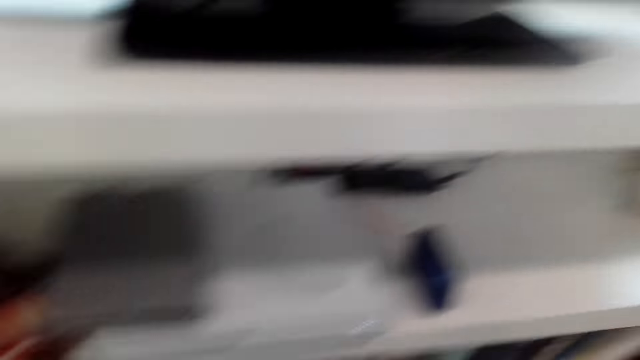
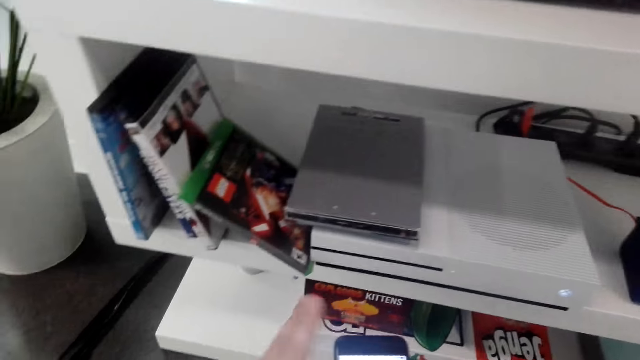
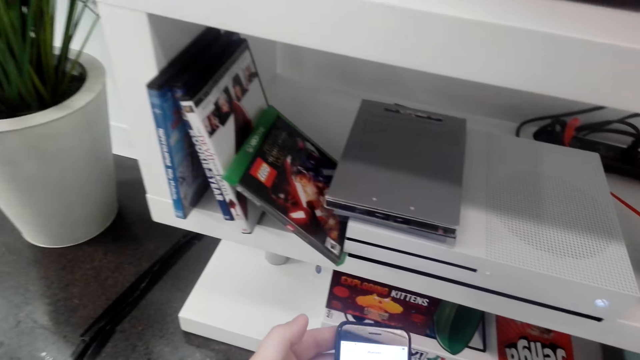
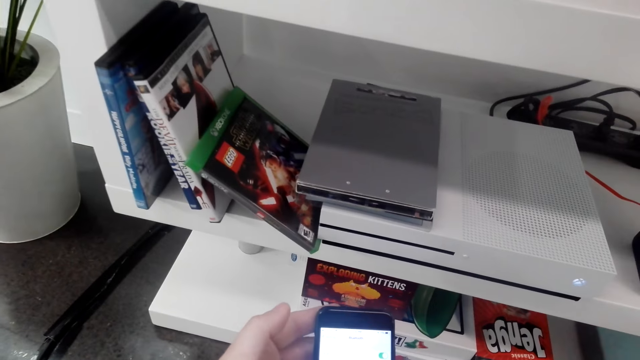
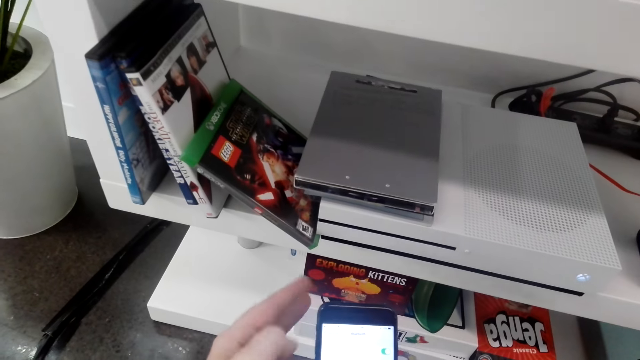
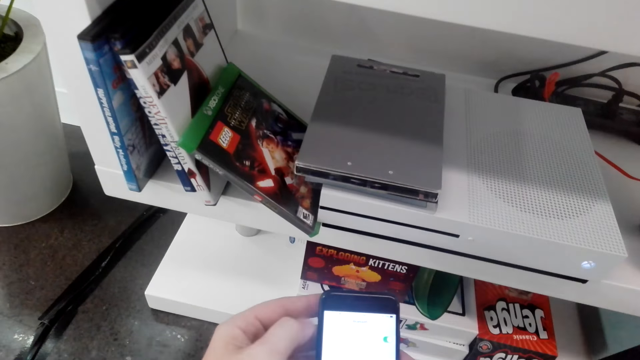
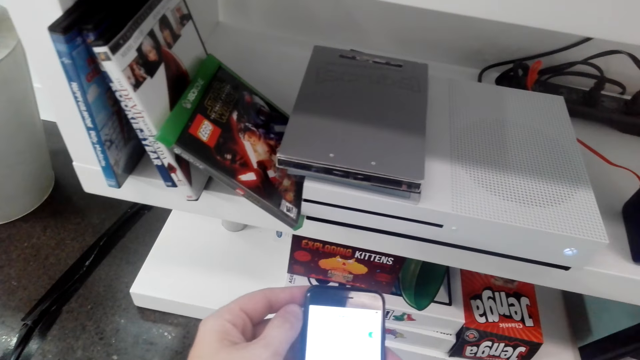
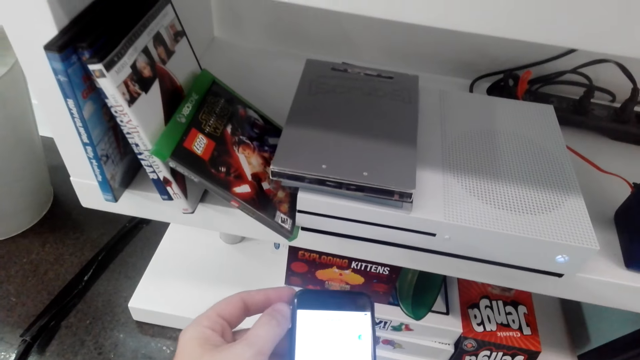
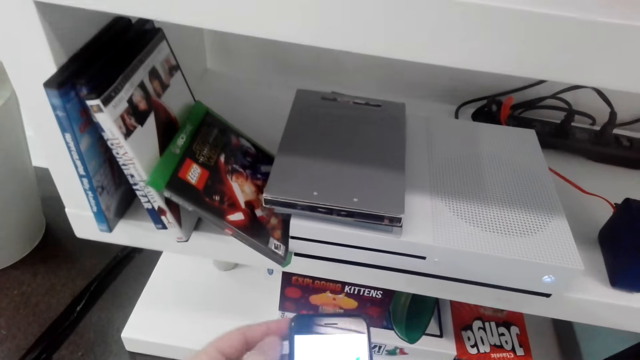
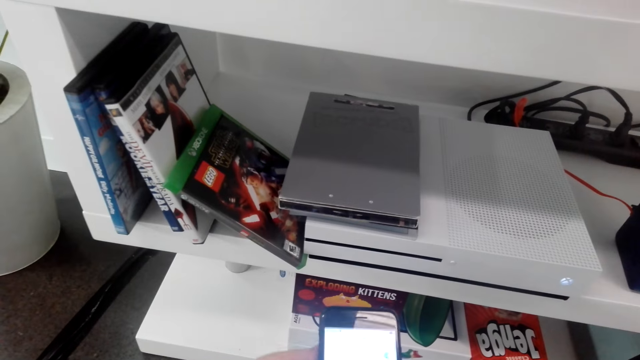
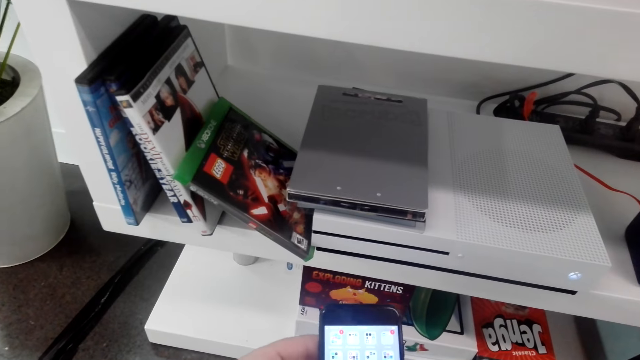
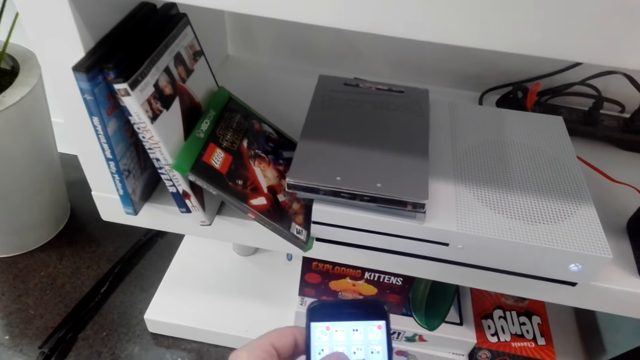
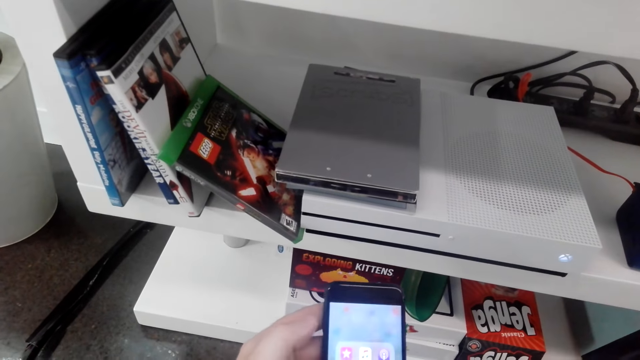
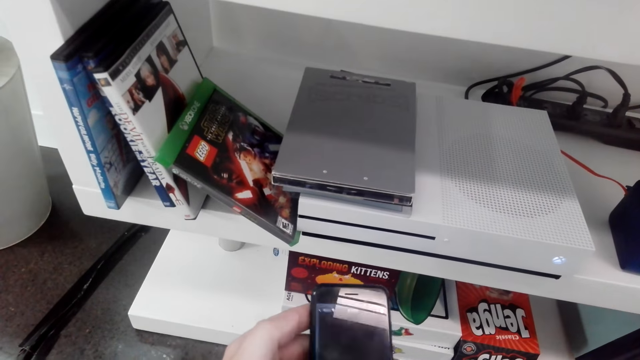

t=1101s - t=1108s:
The camera wearer operates the phone.

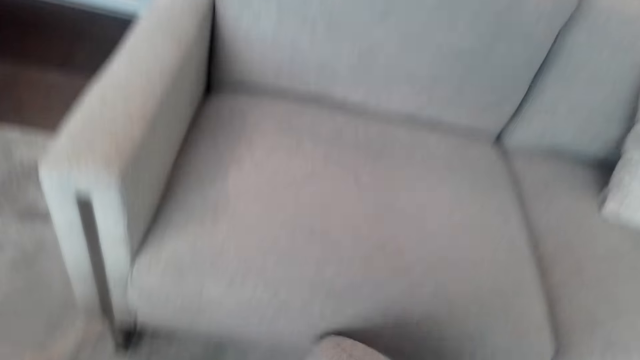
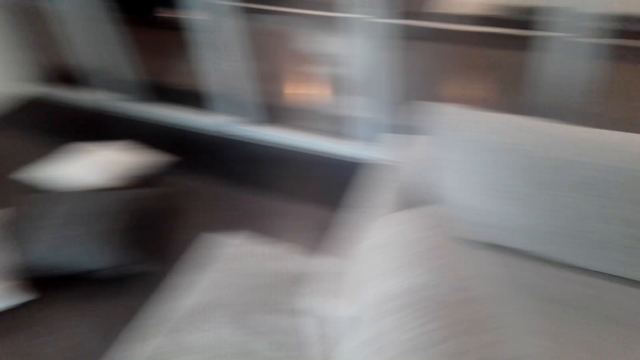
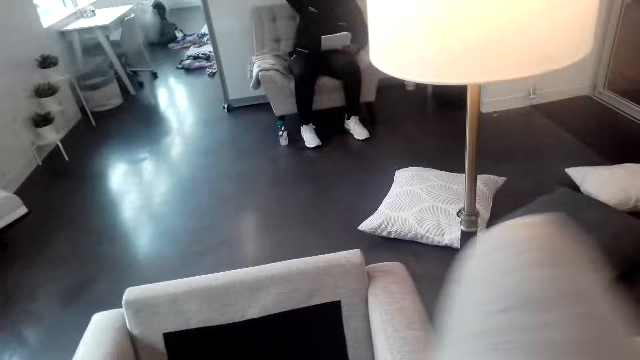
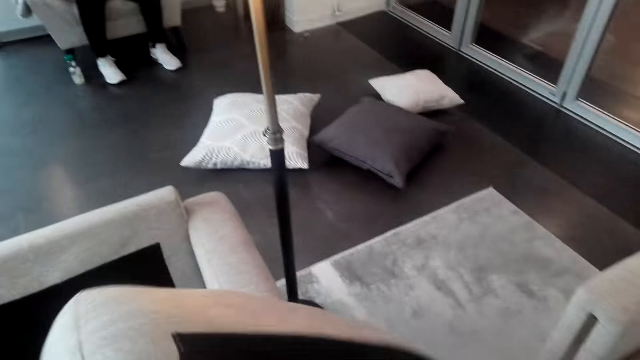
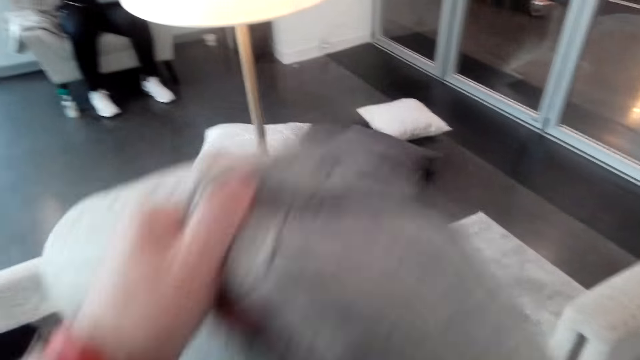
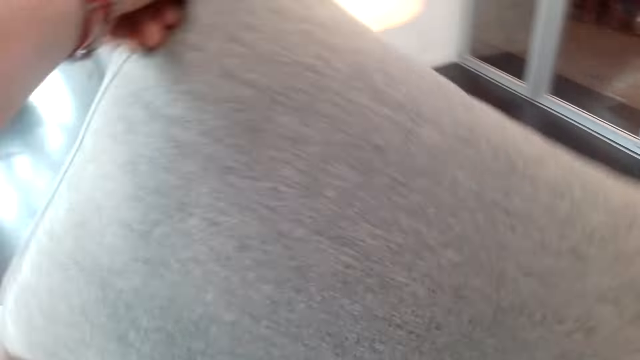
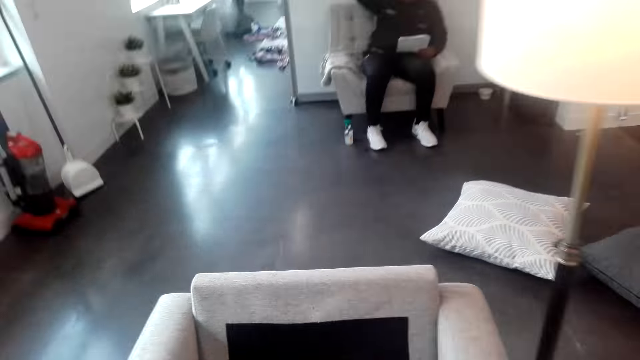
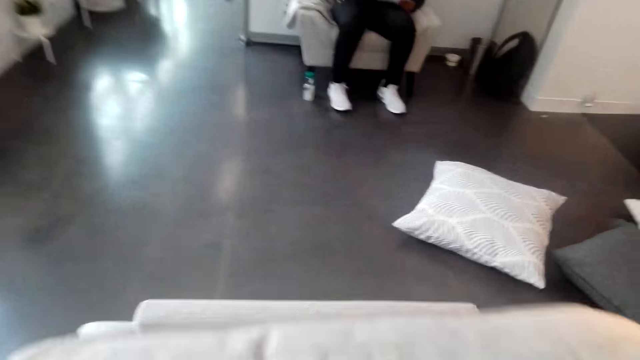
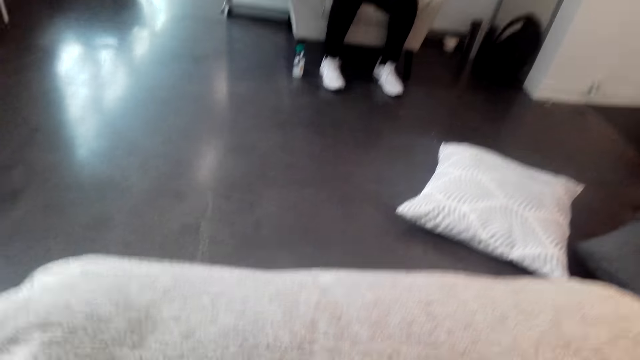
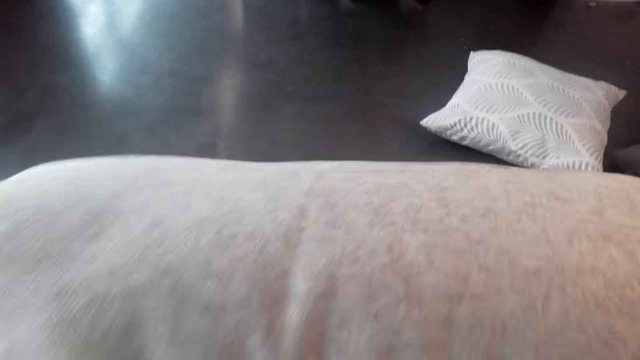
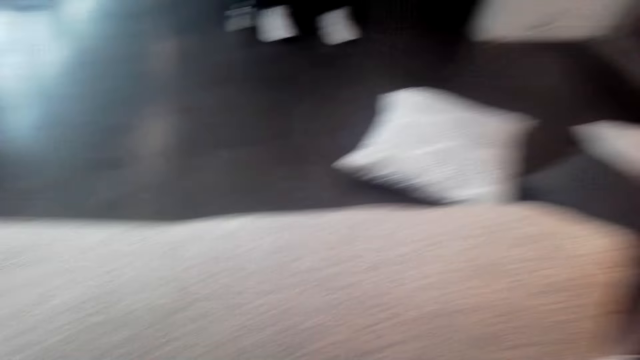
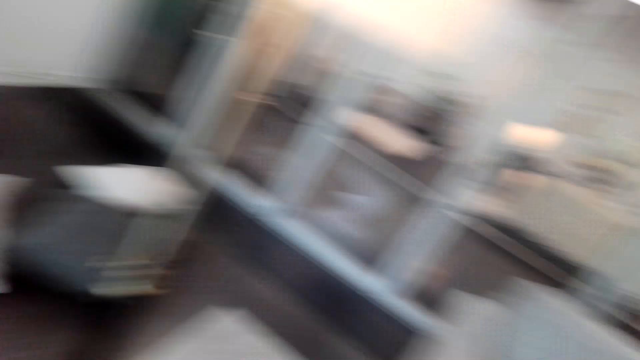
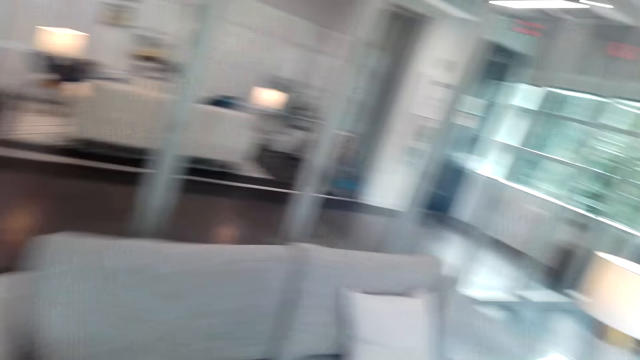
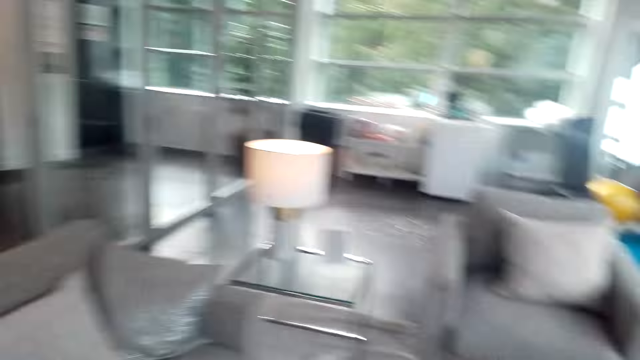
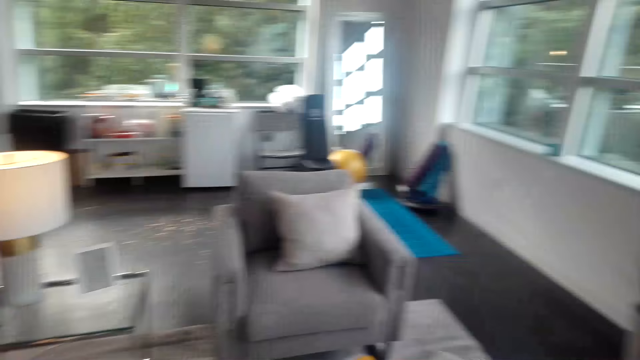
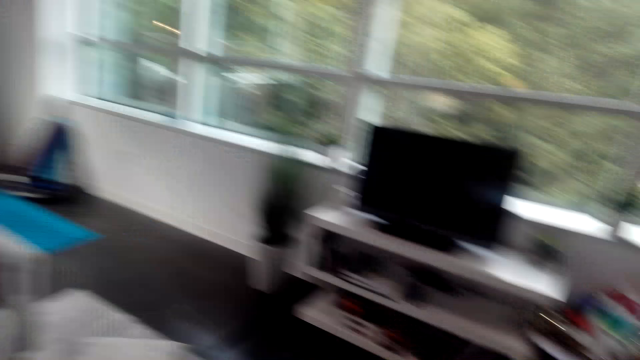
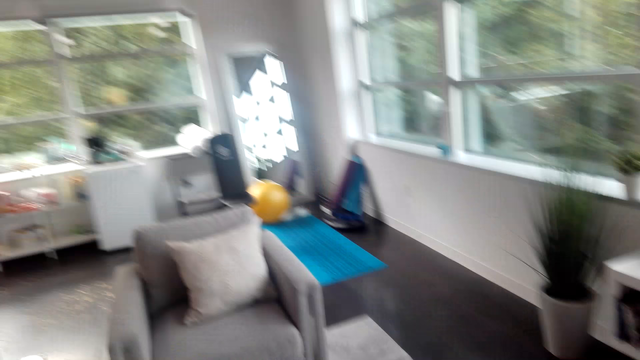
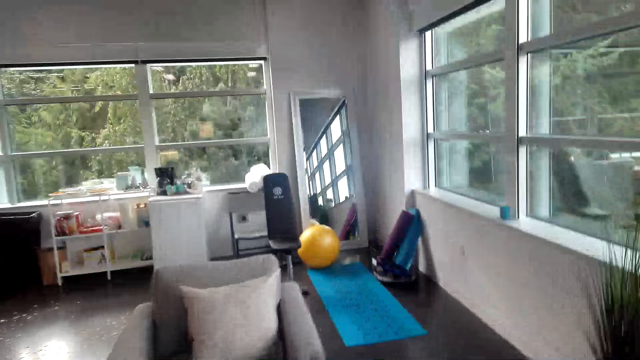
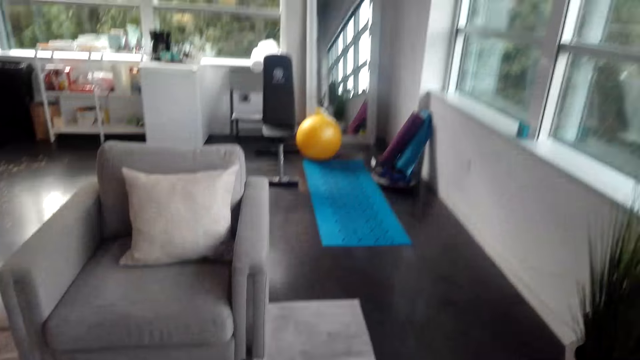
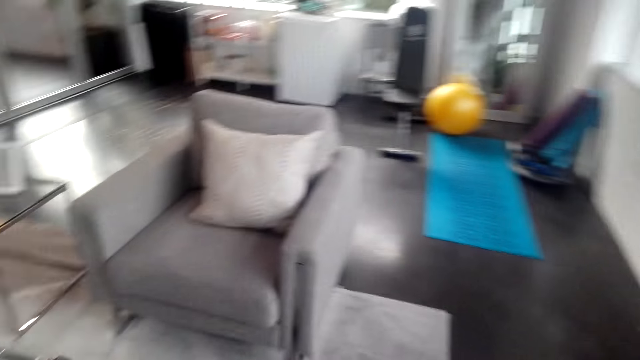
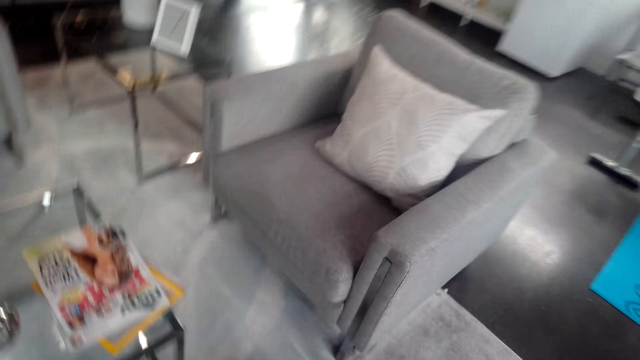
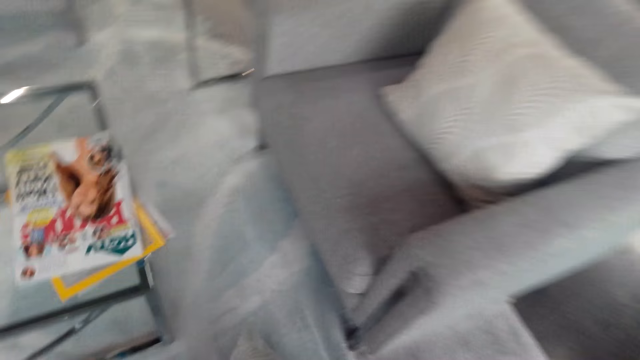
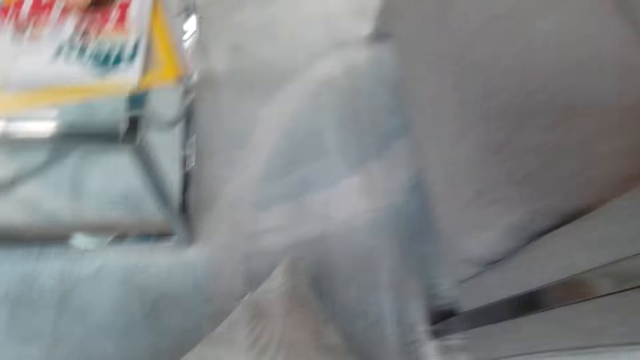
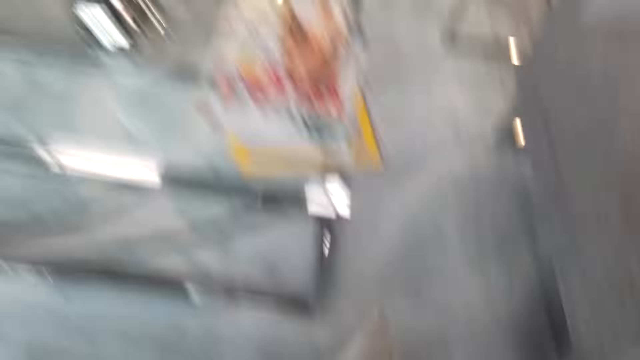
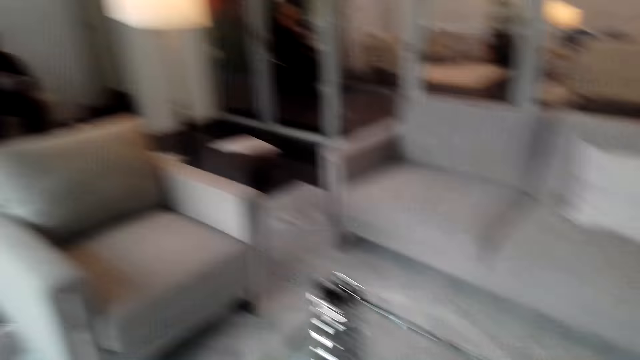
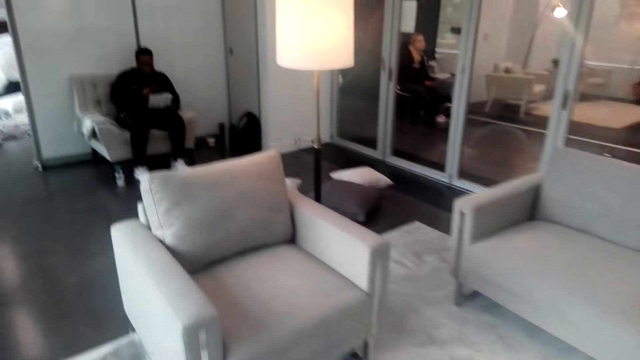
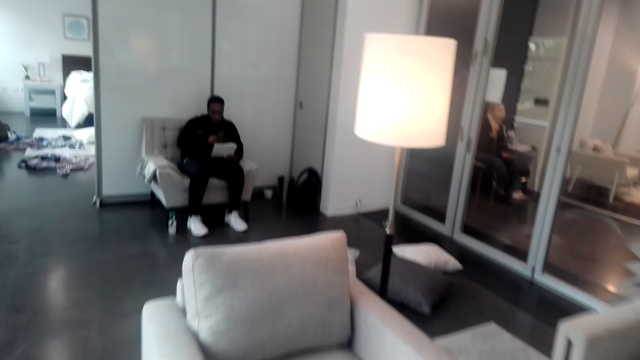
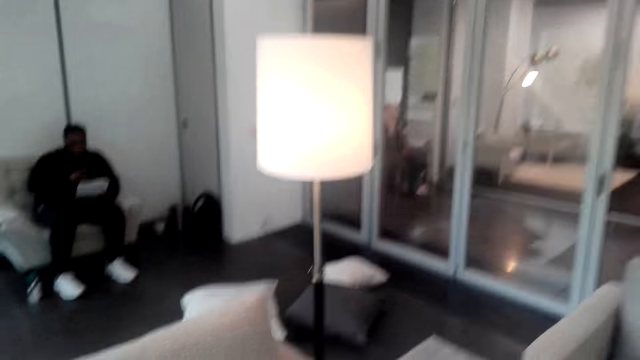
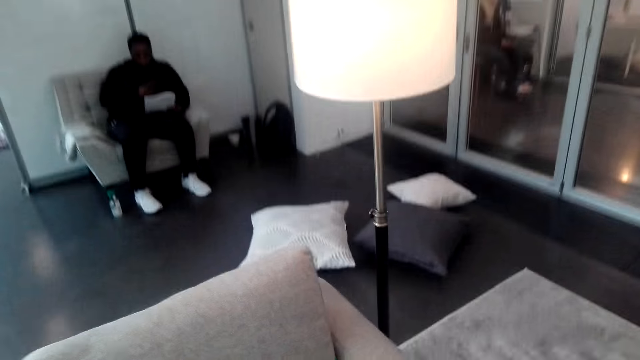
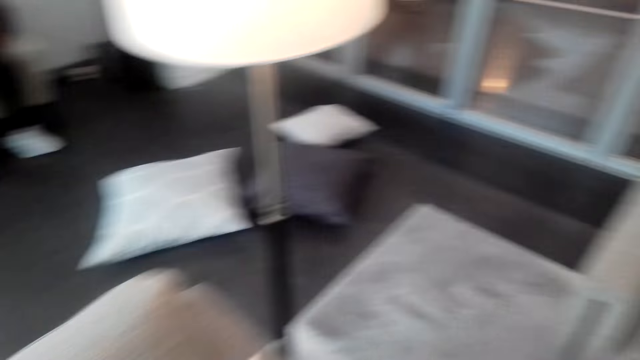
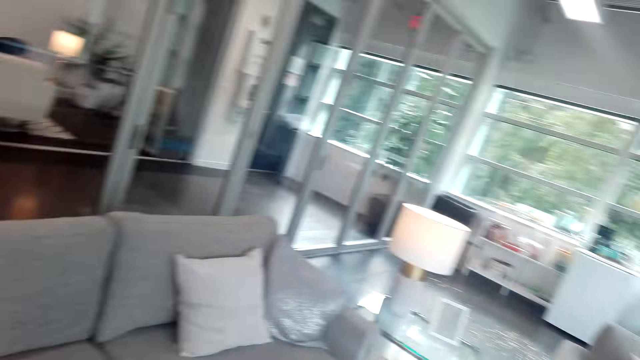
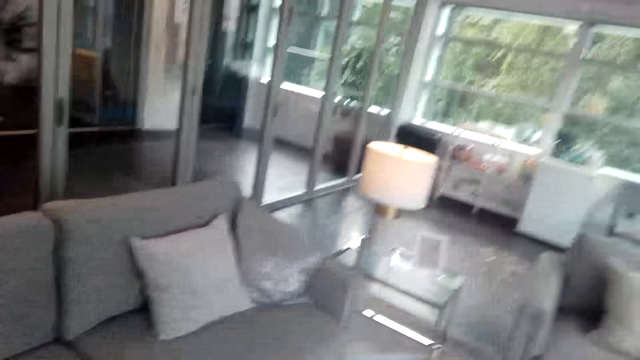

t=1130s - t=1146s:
The camera wearer puts the throw pillow on the sofa. They pick the pillow. They look around the room and walk around. They pick the throw pillow from the floor. They walk around. They drop the throw pillow on the sofa.
